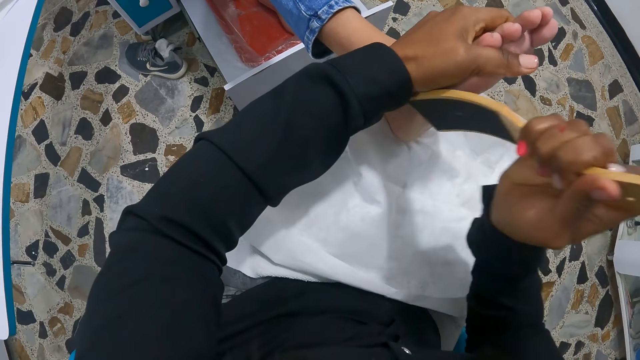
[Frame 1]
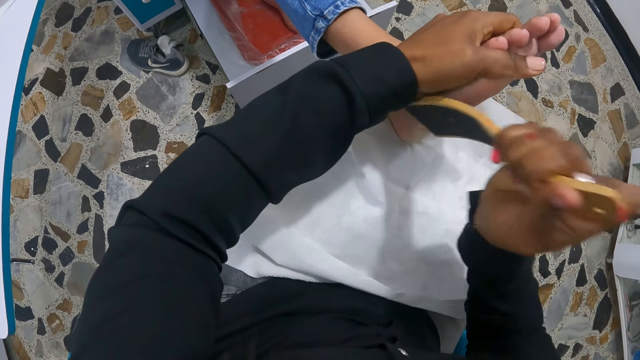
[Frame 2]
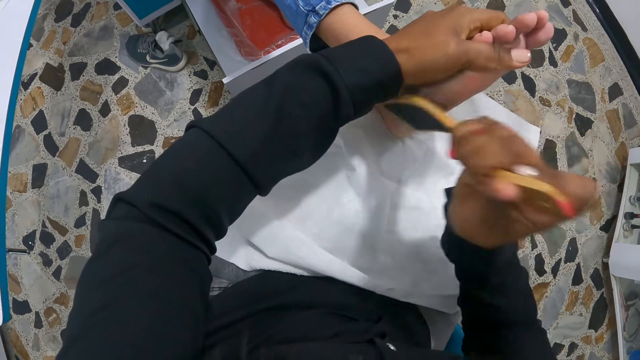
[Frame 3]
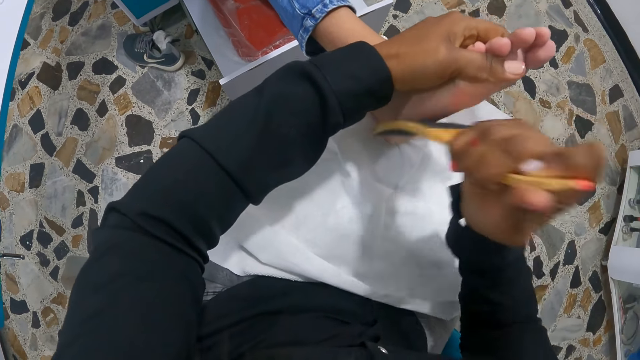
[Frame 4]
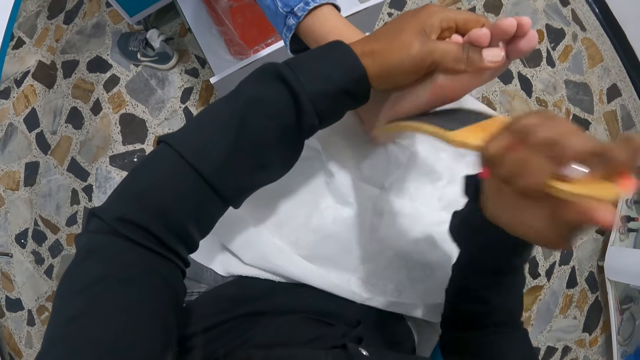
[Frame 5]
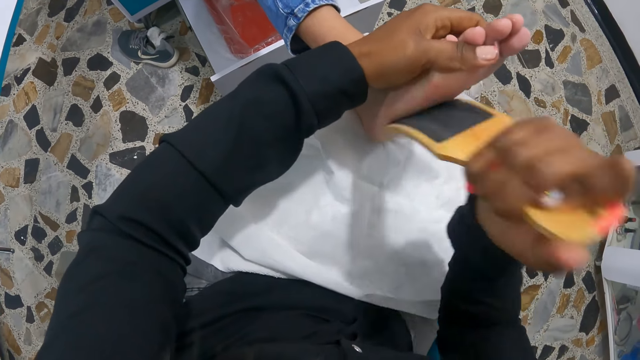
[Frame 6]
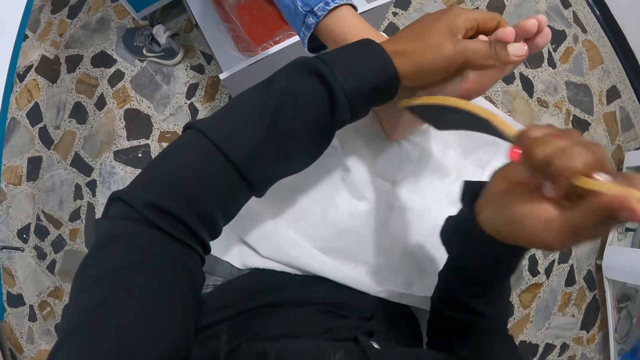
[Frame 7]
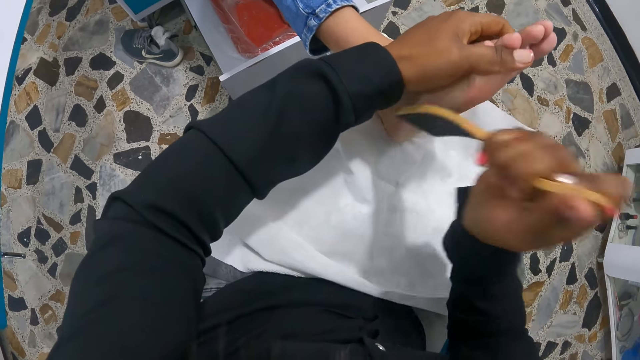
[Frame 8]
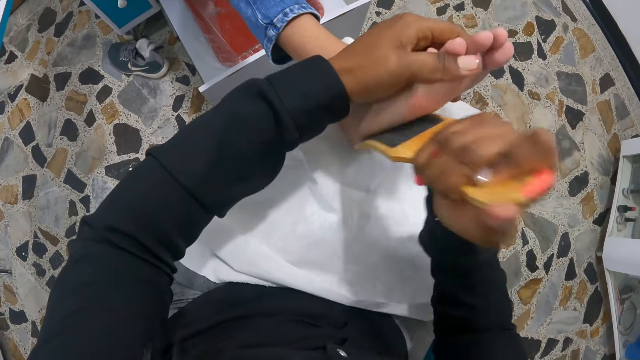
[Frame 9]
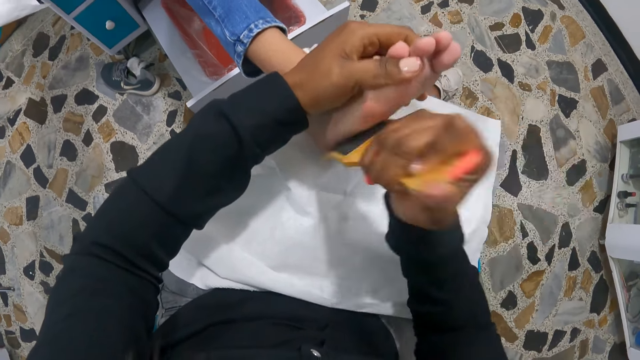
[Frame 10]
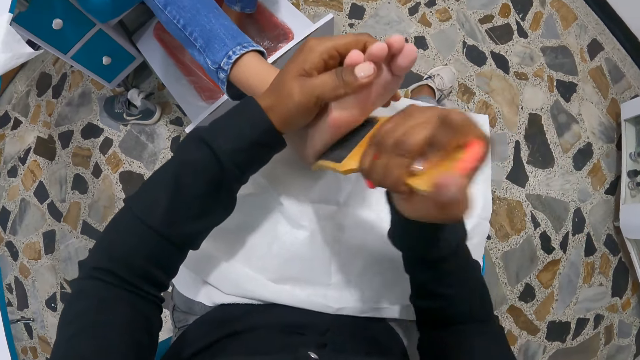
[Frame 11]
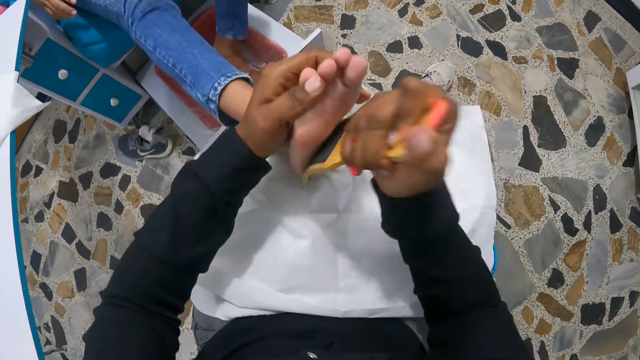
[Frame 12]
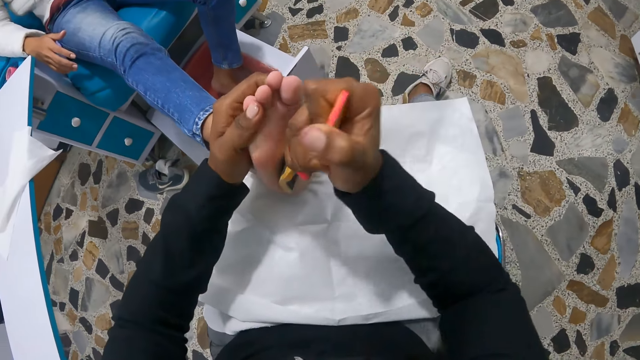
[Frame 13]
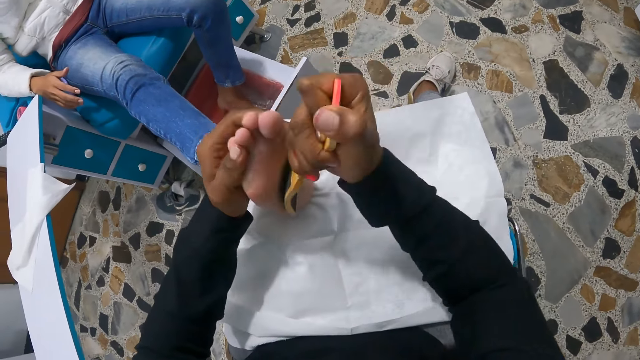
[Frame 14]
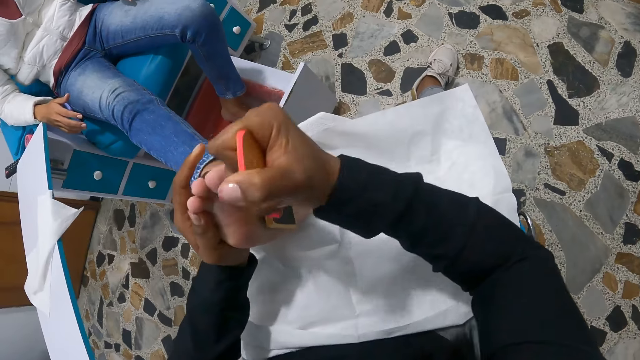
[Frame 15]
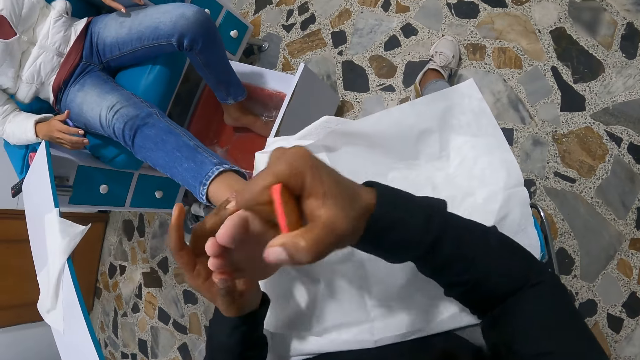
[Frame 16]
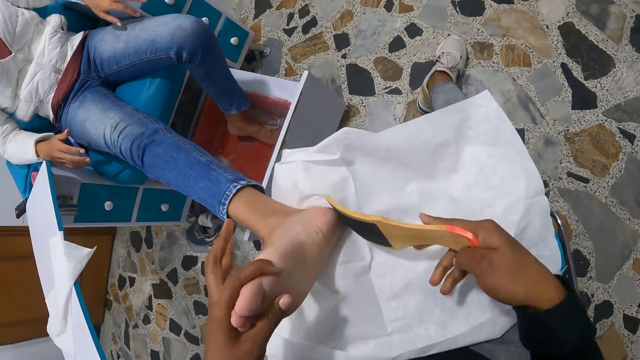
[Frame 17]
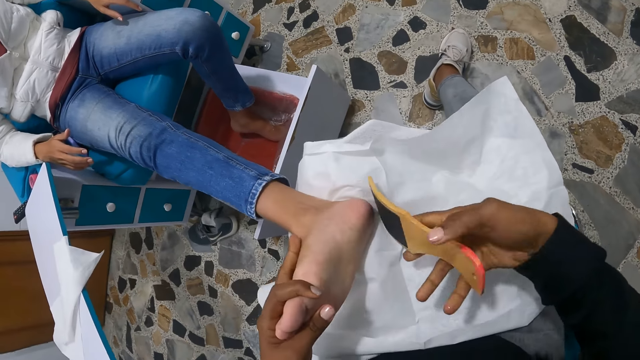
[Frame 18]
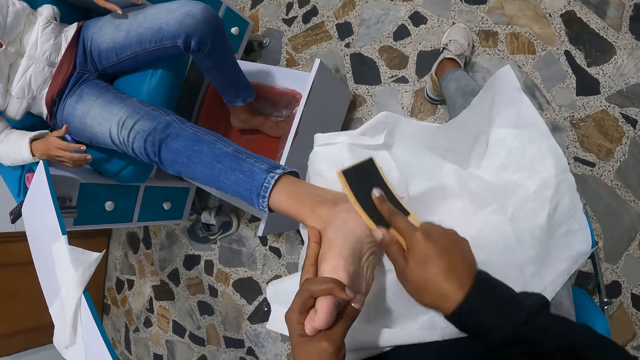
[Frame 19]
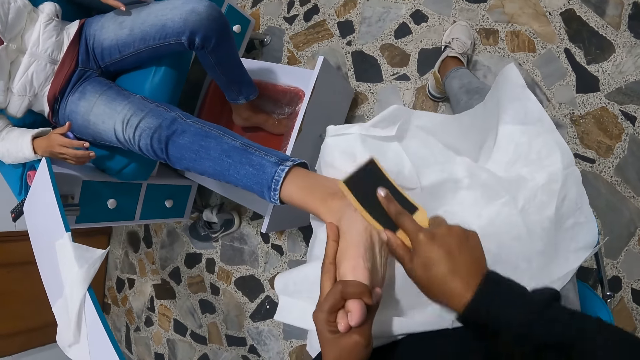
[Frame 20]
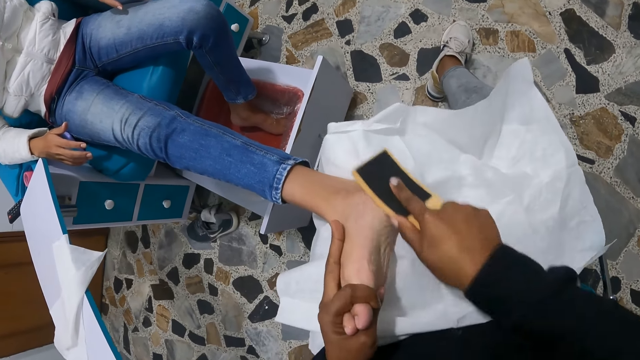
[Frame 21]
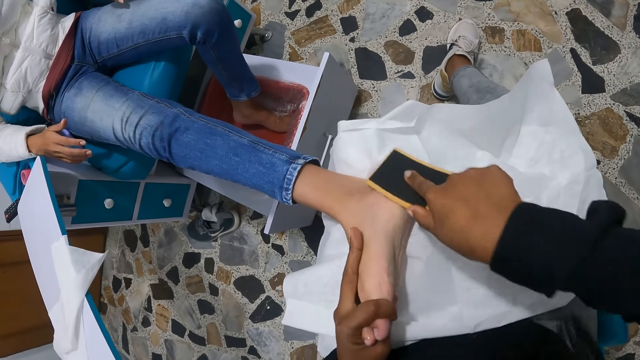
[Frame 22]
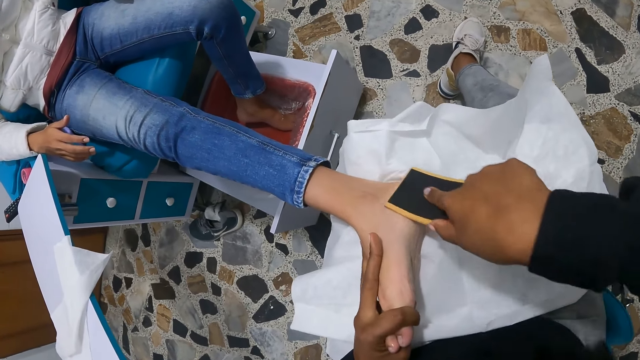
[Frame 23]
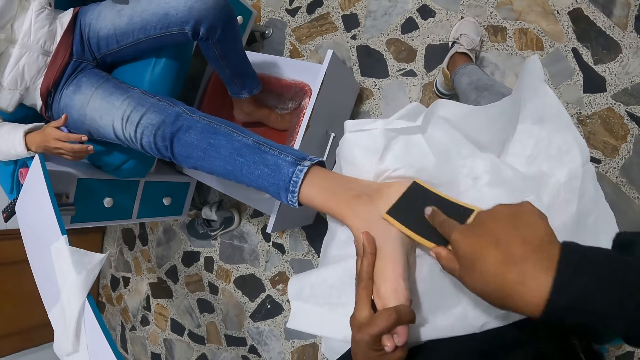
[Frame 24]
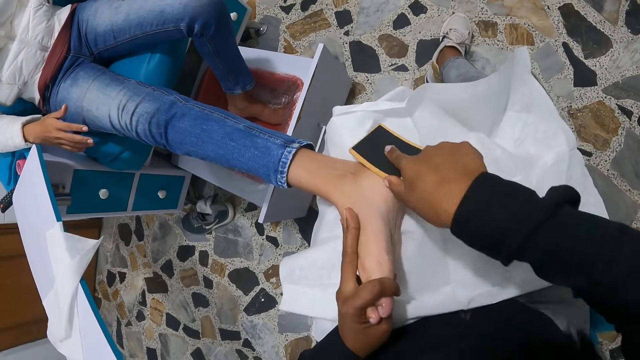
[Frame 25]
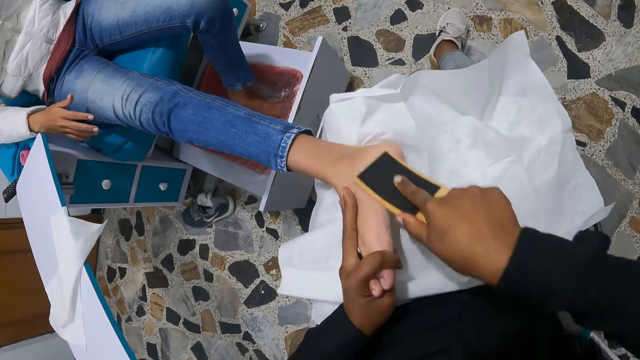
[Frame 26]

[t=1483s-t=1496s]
The camera wearer repositions the woman's right foot with her left hand. She repositions the callus remover with her right hand. She rubs the callus remover against the woman's right foot with her right hand.

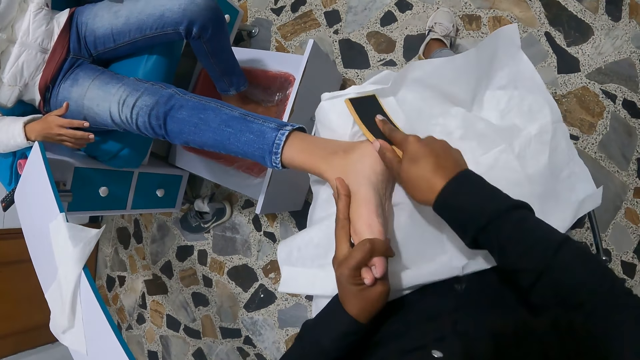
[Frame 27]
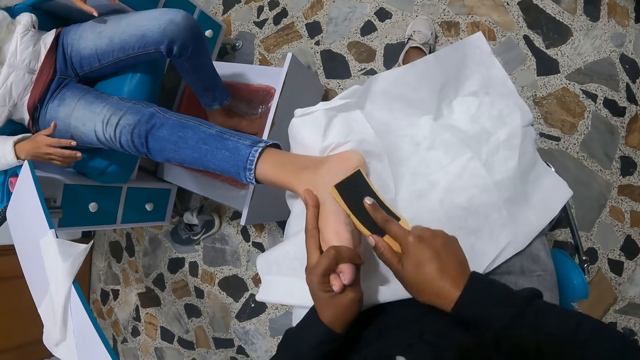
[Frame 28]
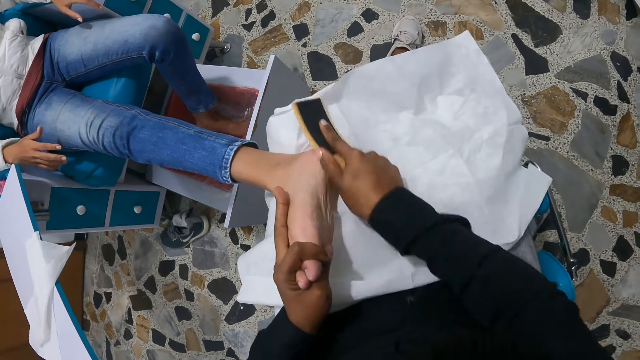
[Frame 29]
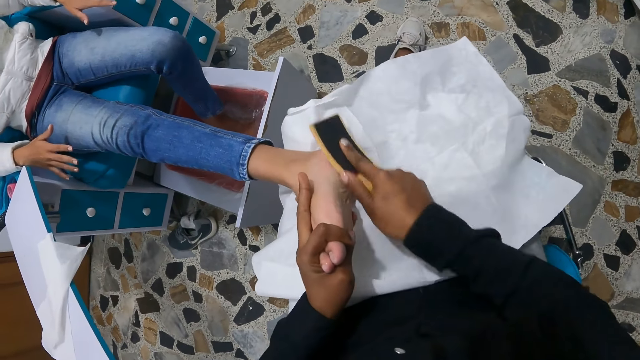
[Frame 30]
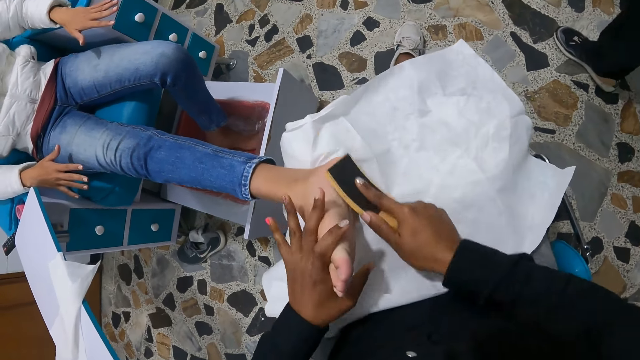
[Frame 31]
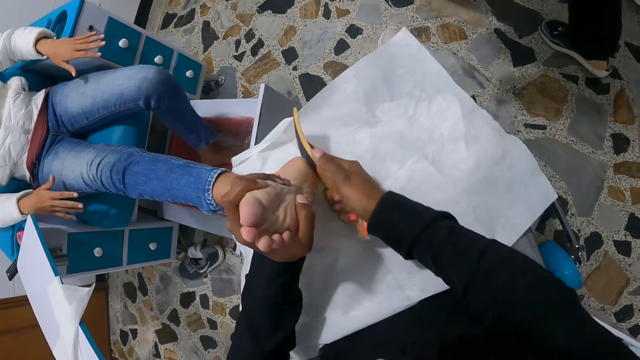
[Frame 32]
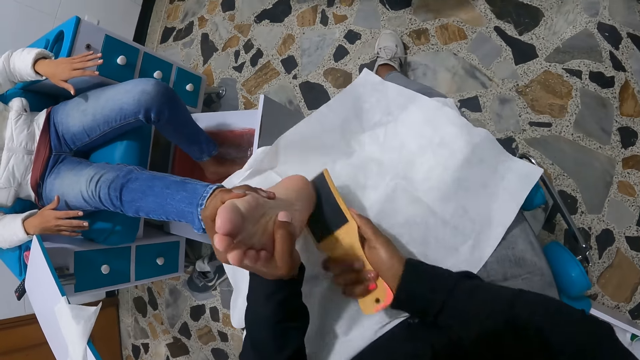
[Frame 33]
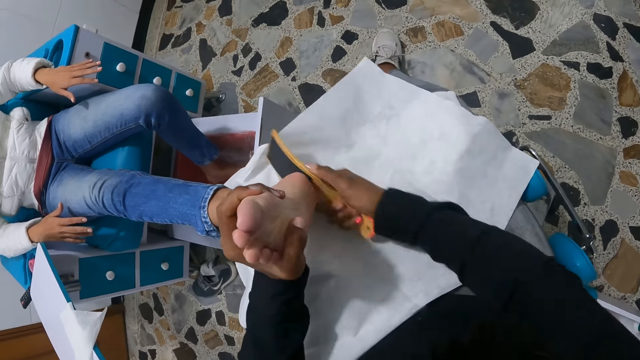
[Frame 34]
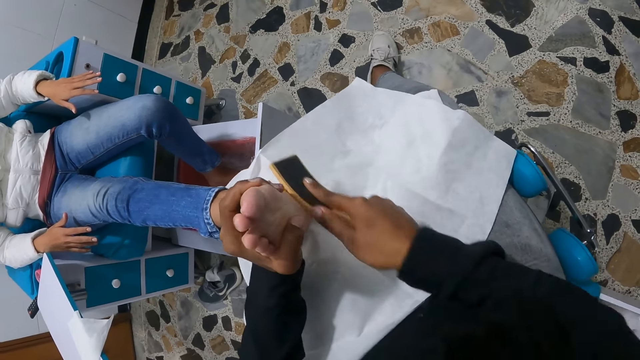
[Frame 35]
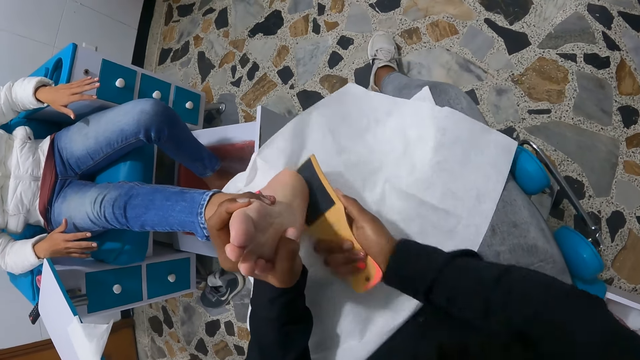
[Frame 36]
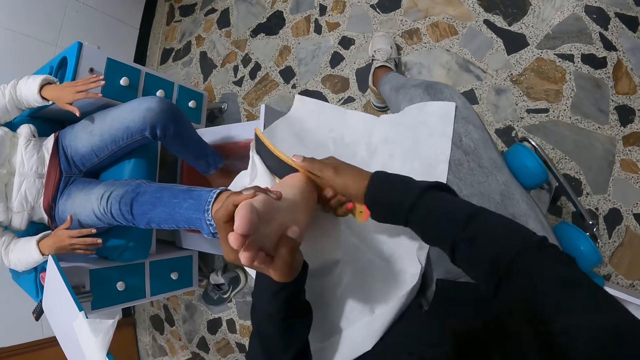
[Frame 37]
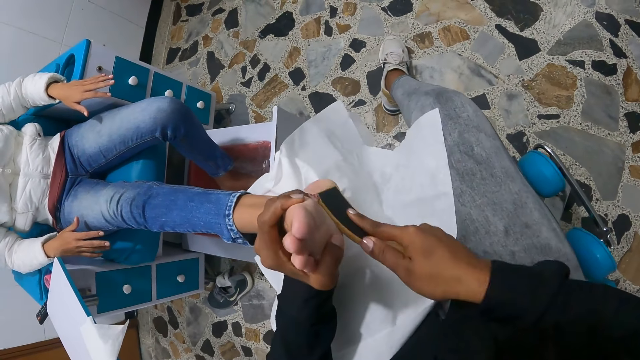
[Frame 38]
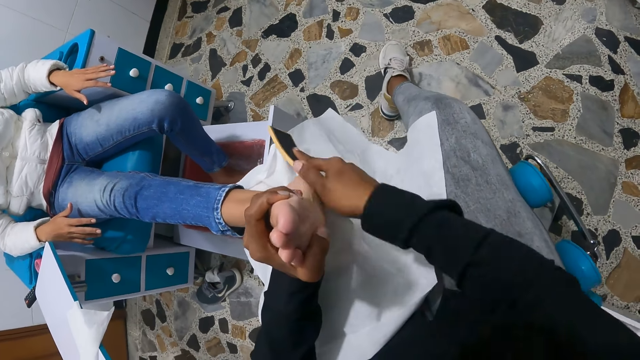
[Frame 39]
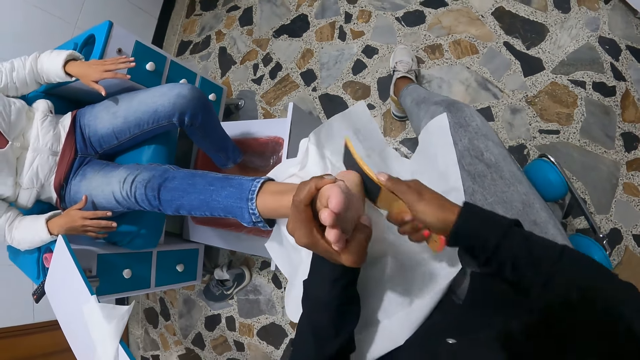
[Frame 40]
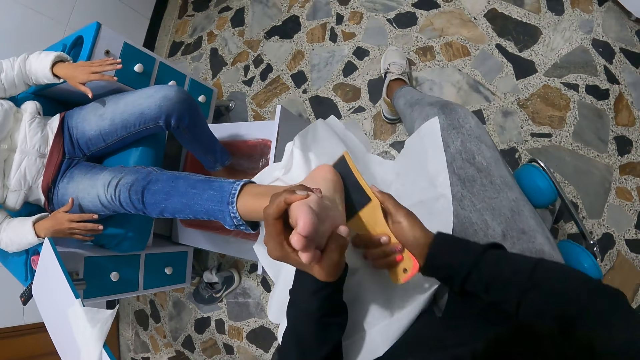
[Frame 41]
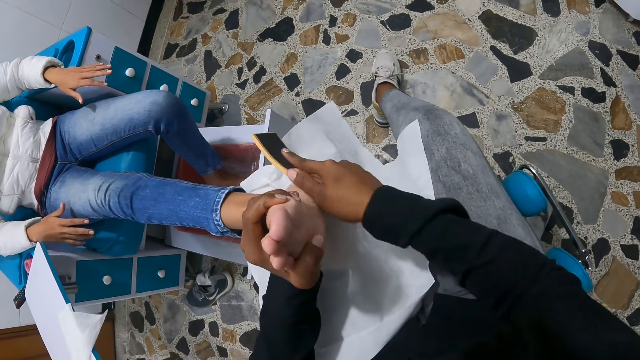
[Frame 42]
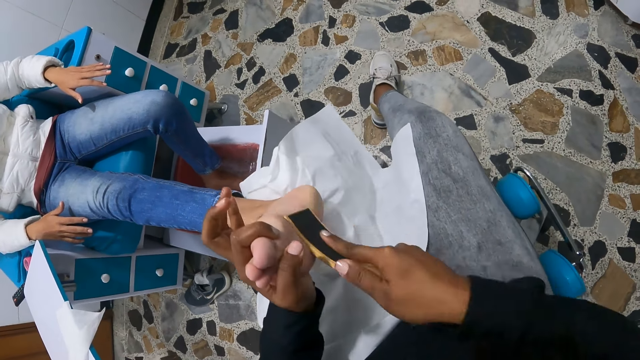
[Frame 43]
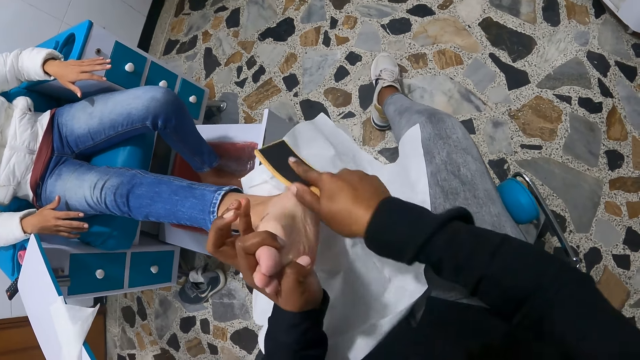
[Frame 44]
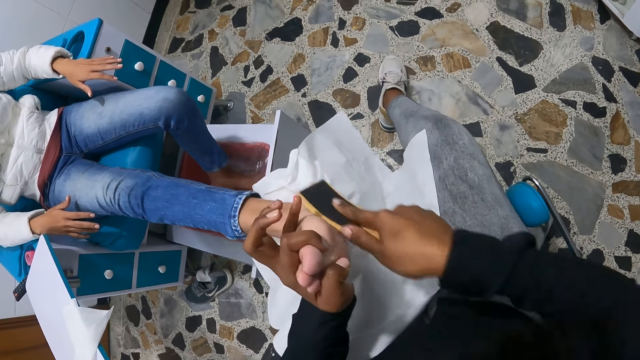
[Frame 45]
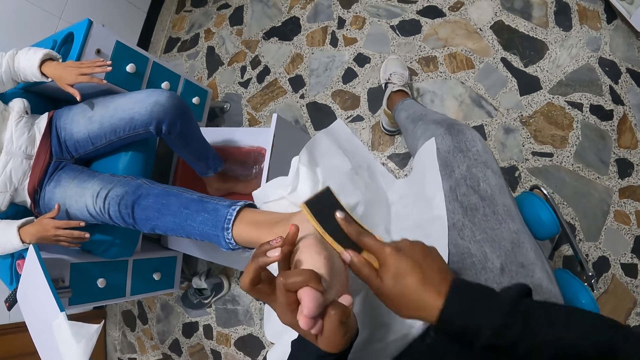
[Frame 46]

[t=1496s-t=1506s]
A woman walks past the camera wearer.
